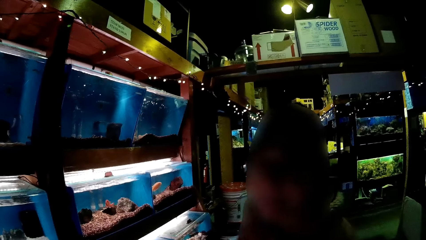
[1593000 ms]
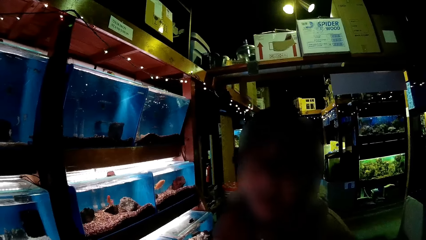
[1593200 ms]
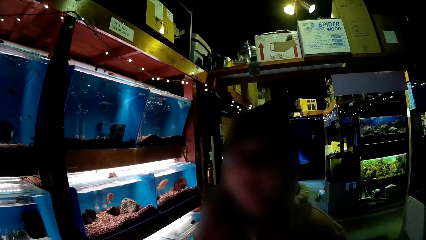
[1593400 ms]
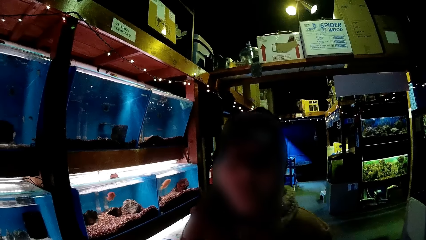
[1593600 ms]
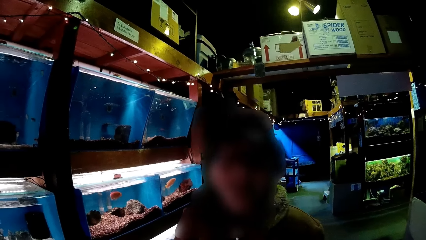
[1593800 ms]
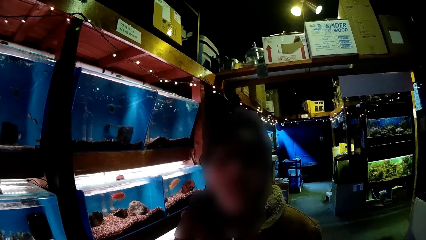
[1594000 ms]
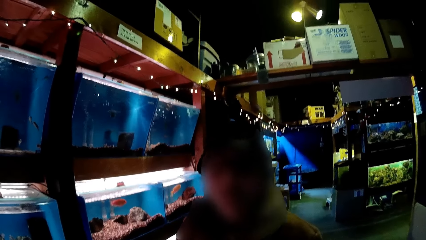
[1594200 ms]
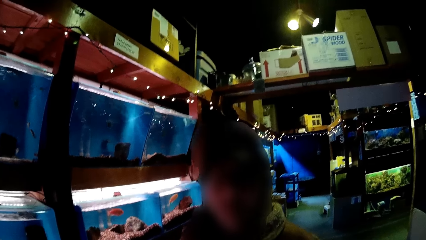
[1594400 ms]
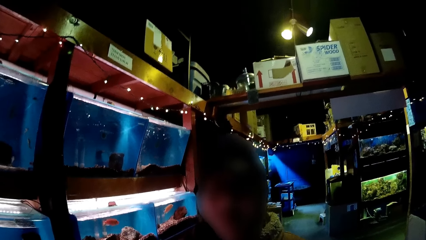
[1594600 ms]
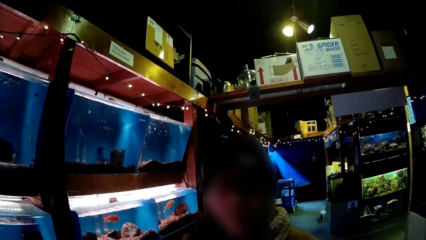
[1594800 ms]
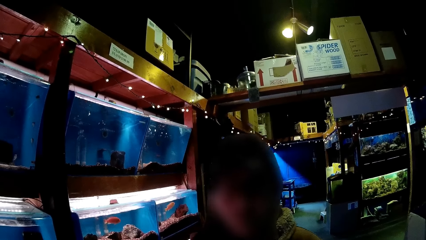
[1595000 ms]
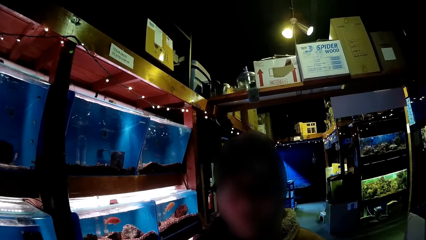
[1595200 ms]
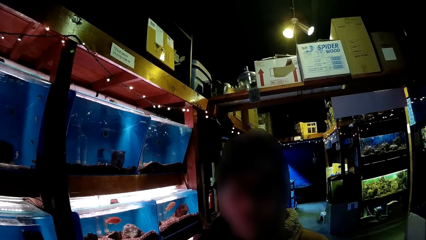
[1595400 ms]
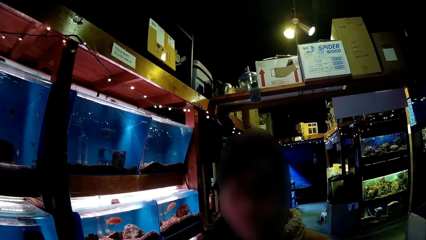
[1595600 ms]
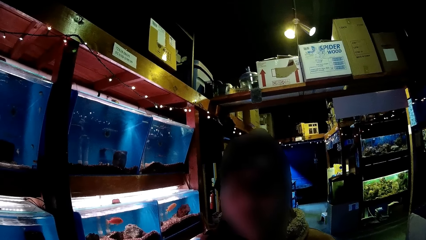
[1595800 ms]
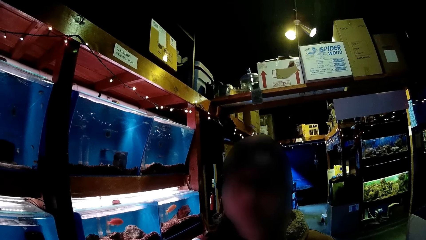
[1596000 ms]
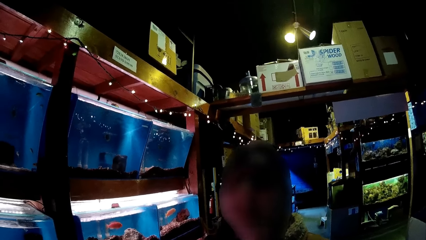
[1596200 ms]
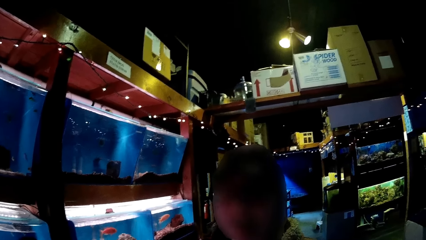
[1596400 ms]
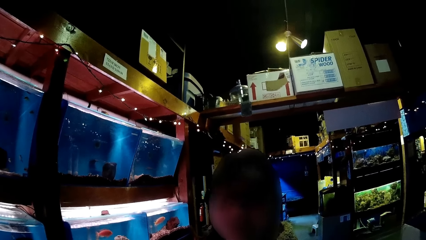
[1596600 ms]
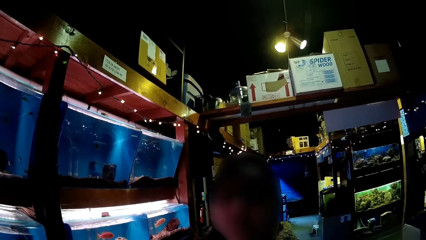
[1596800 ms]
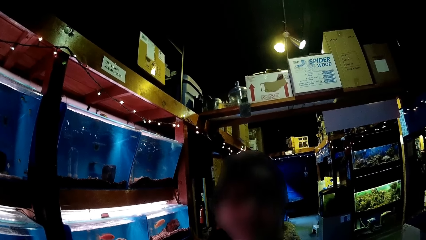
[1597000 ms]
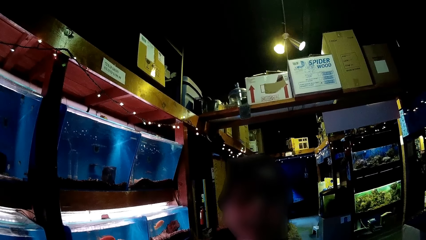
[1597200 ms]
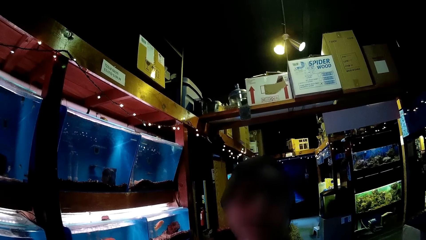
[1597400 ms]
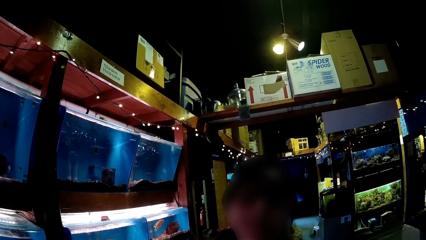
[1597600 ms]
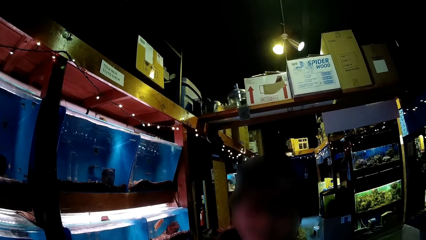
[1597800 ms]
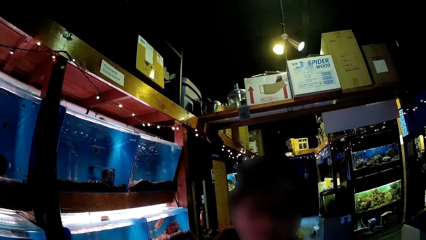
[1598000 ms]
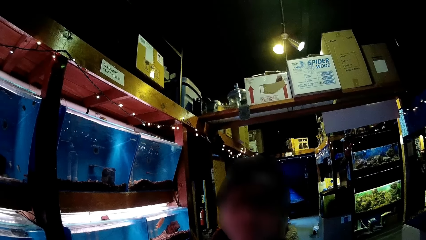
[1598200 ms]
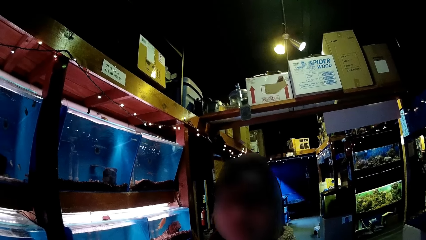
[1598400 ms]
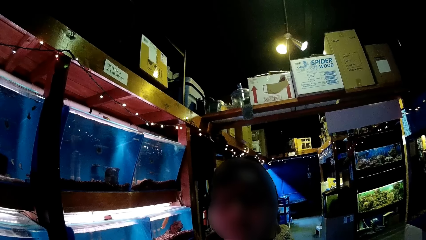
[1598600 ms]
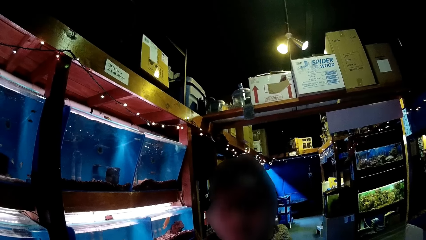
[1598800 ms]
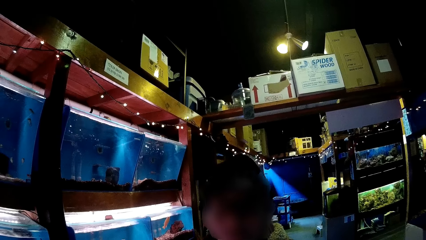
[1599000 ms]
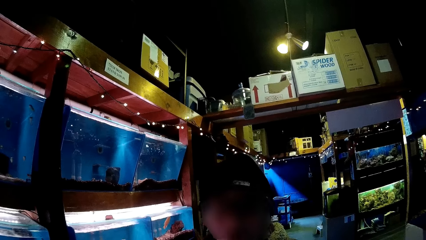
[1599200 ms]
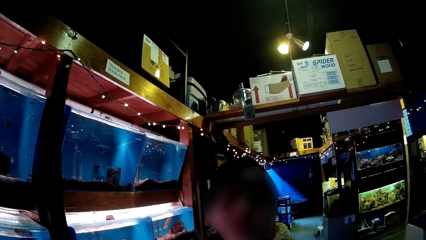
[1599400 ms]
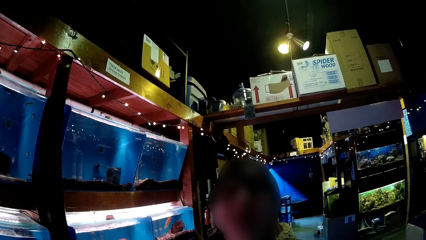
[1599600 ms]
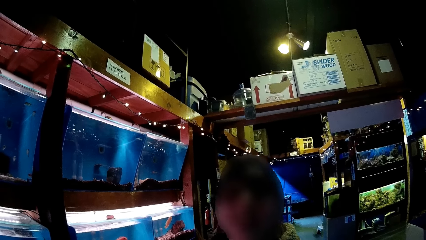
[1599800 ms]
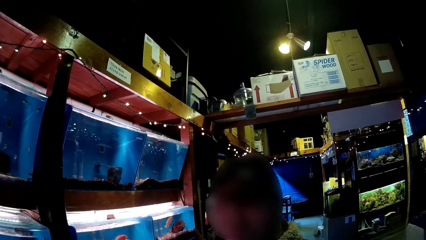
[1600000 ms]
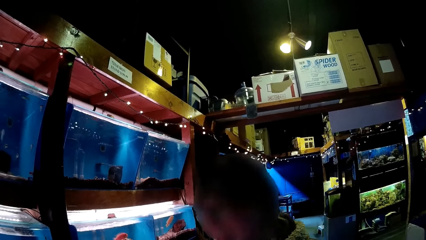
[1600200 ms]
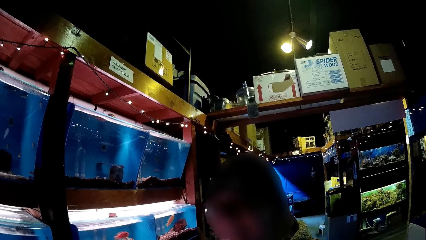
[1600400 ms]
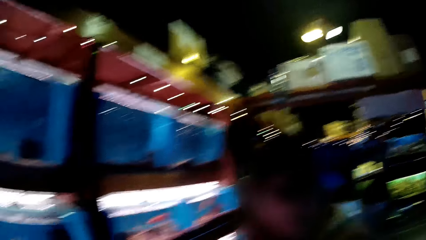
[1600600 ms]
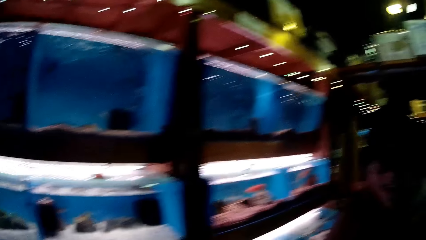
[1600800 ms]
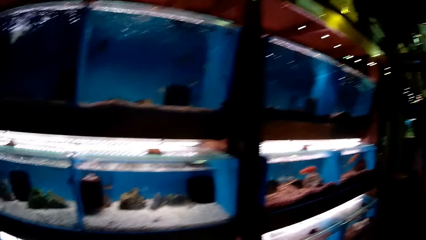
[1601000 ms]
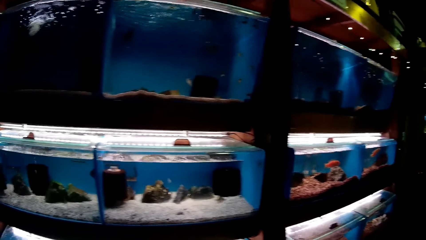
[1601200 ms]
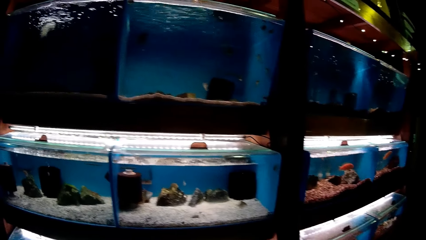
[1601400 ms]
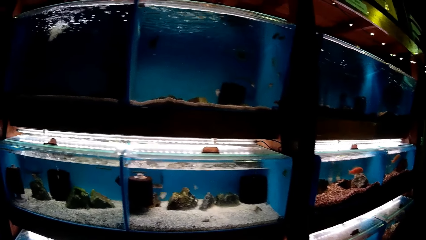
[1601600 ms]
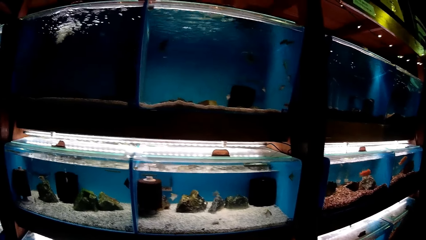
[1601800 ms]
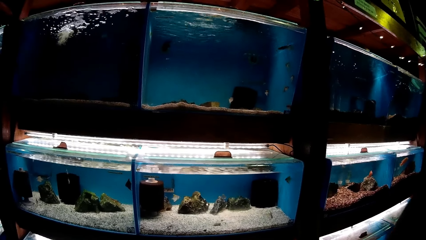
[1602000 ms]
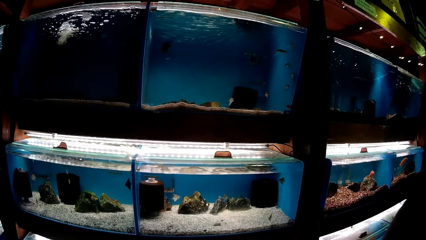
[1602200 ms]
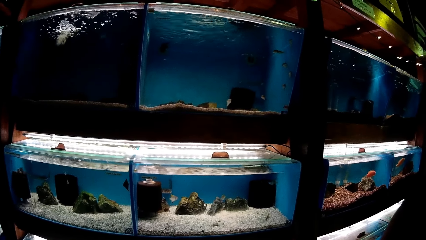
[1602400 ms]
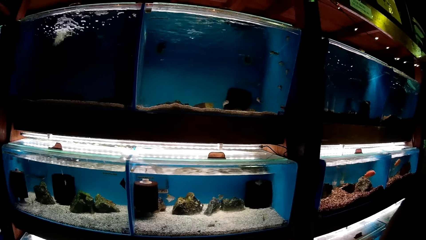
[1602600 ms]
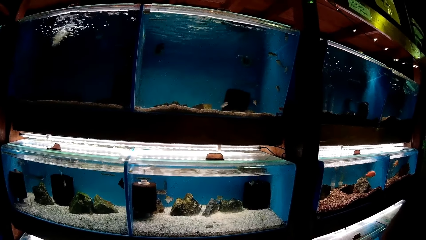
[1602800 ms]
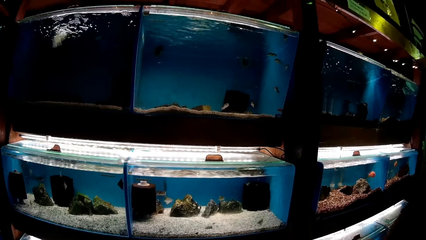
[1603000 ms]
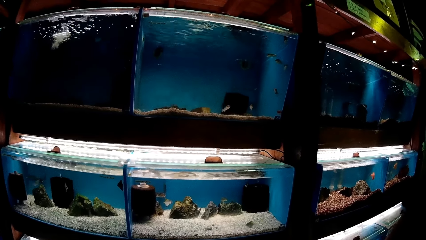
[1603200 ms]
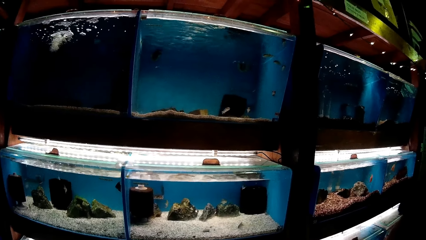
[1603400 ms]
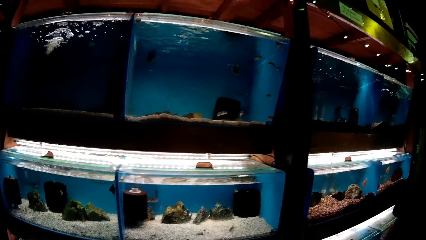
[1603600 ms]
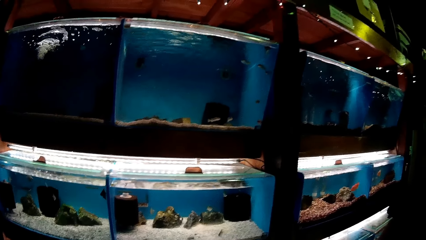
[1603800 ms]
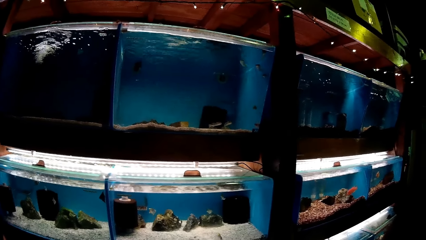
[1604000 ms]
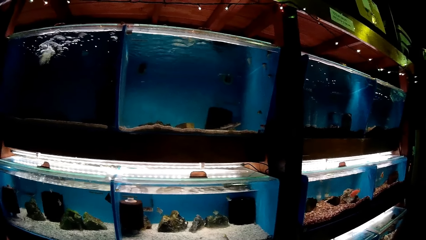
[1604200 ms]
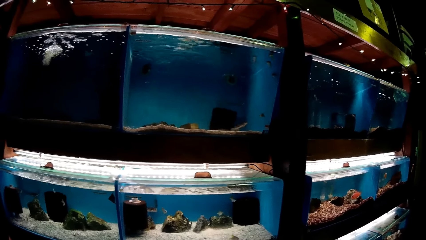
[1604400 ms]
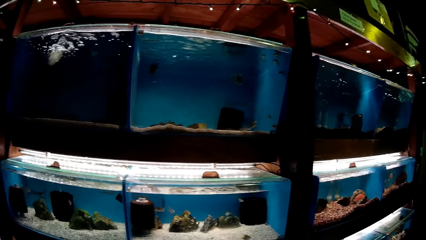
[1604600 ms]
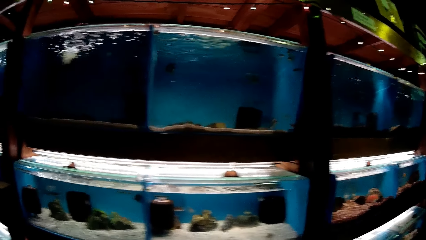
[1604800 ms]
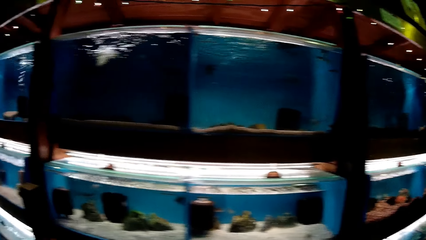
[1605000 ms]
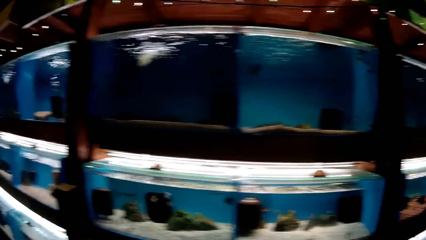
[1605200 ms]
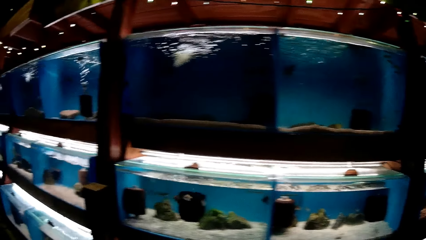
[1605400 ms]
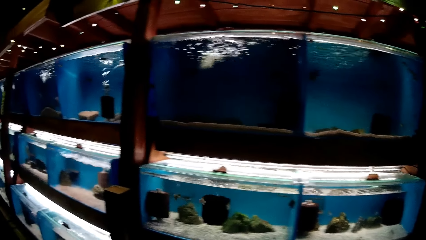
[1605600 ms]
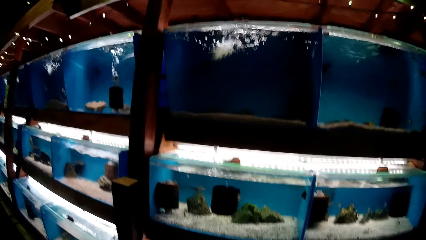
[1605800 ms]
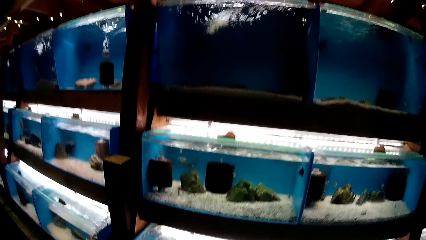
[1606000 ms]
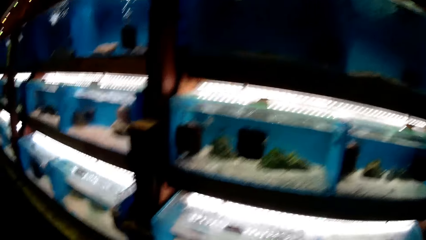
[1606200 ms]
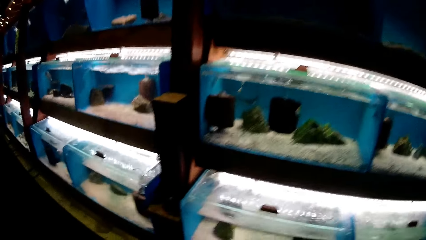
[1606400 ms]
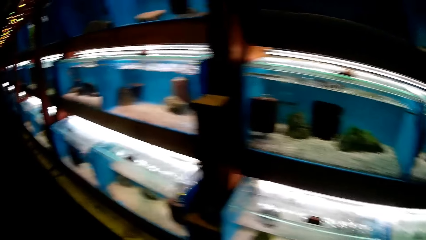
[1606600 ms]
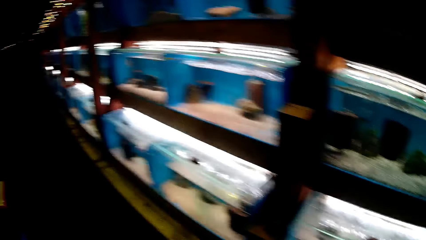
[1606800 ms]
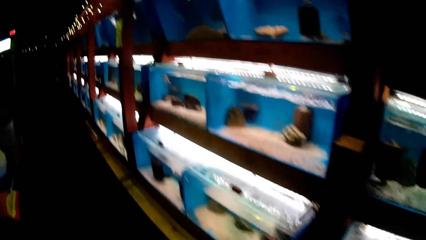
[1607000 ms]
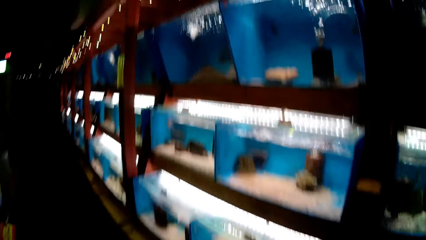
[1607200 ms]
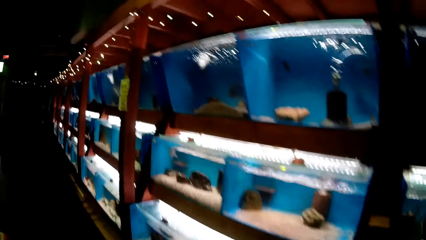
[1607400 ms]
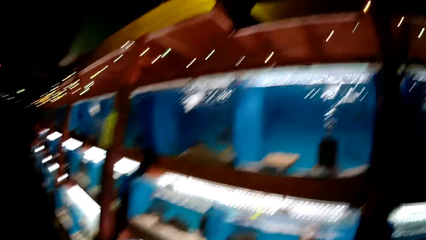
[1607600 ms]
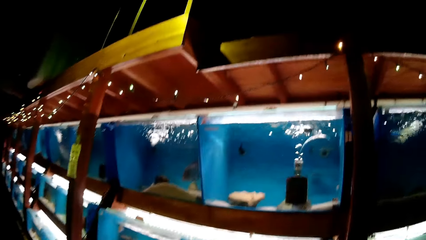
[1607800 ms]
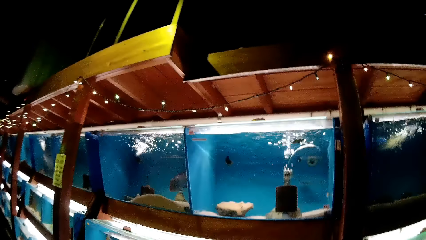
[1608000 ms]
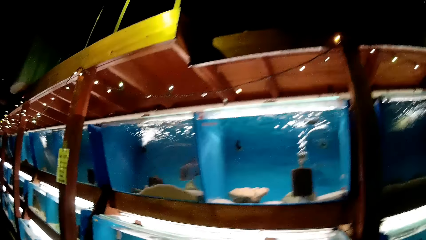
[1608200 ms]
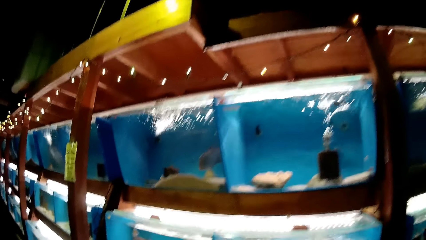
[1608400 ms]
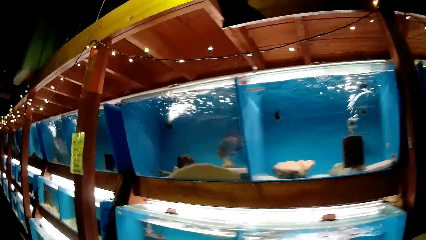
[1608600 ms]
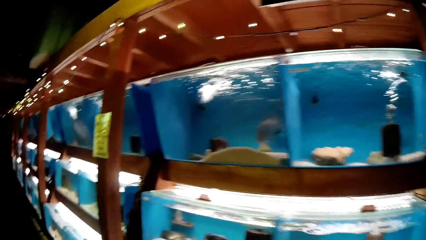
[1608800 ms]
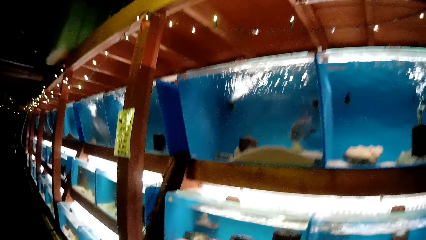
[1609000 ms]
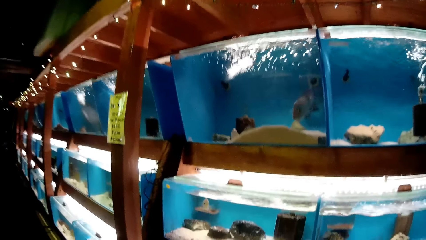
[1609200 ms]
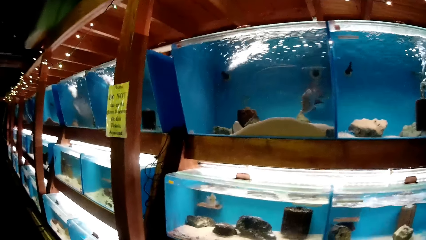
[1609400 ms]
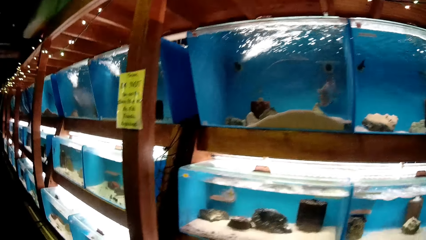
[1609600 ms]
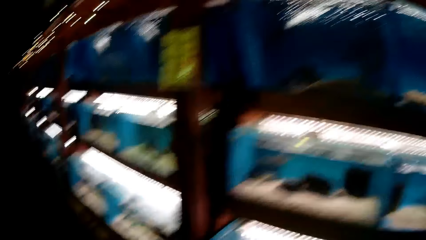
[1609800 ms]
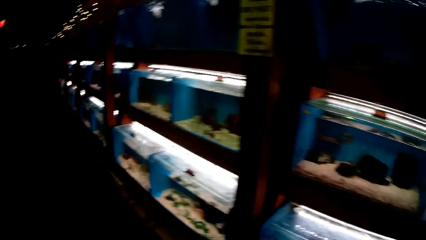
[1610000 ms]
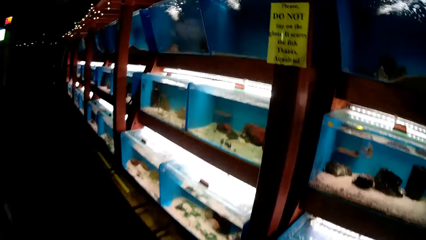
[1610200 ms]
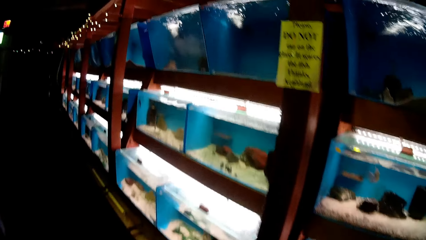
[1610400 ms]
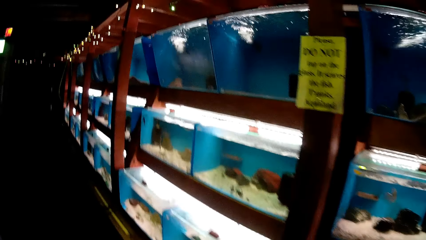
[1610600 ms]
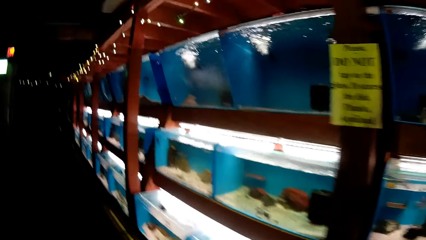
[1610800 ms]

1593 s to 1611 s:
The woman talks to the camera wearer. The camera wearer stares at the fish in glass transparent tanks. They walk ahead in the showroom.
